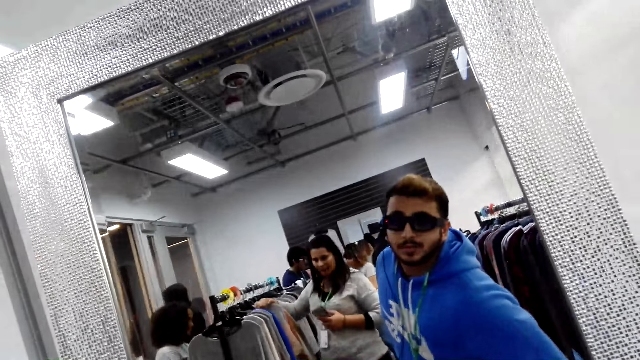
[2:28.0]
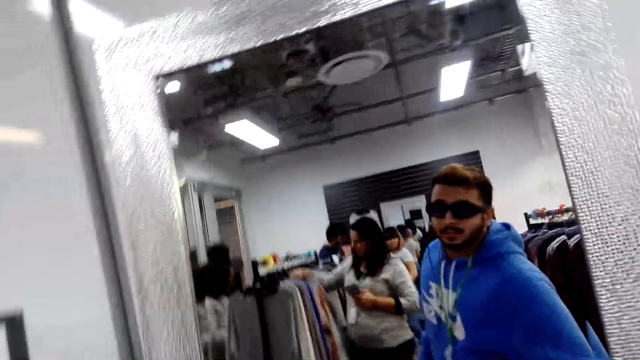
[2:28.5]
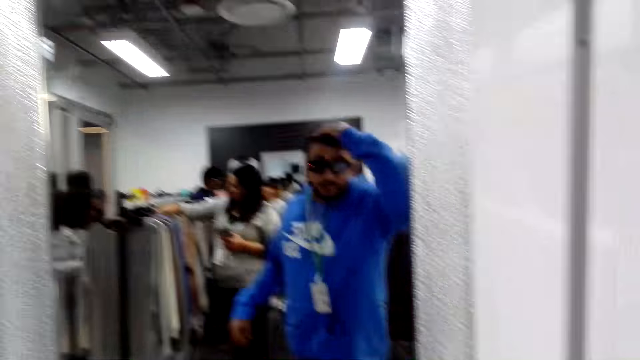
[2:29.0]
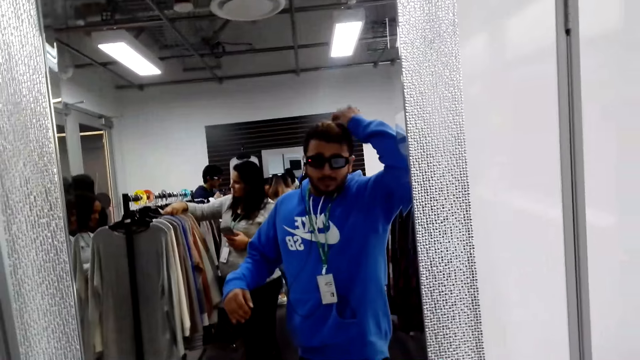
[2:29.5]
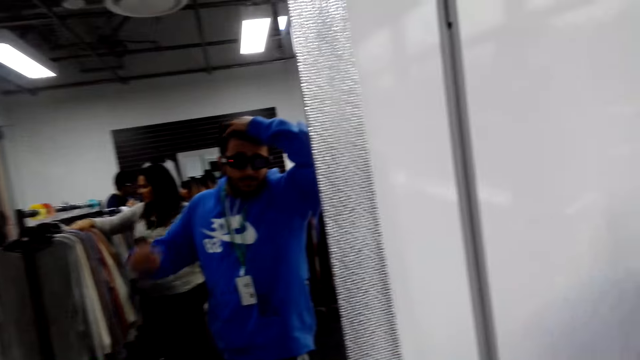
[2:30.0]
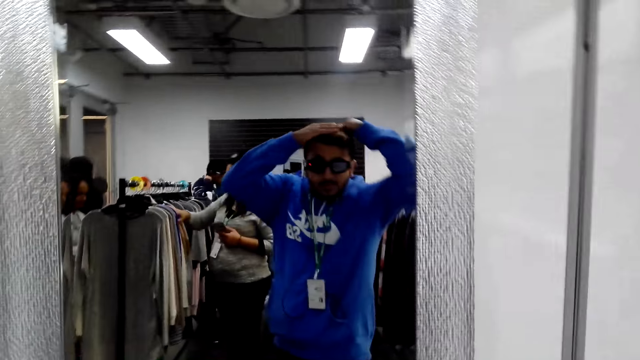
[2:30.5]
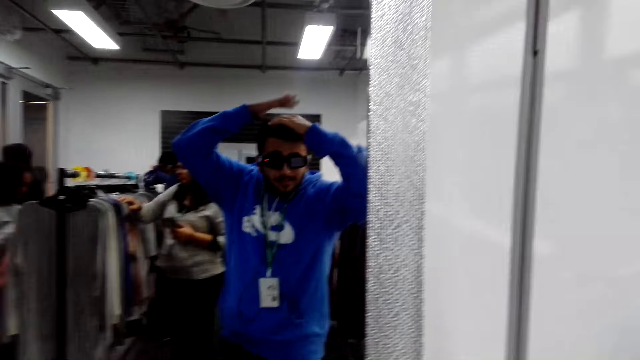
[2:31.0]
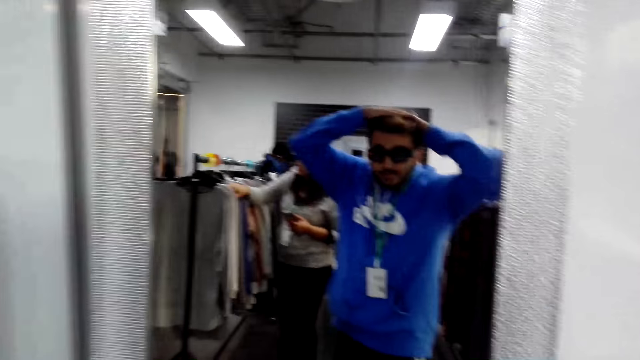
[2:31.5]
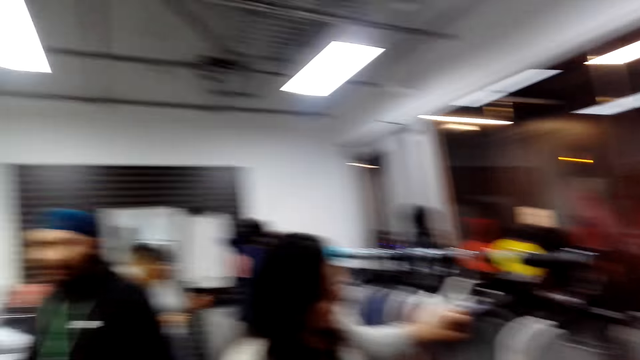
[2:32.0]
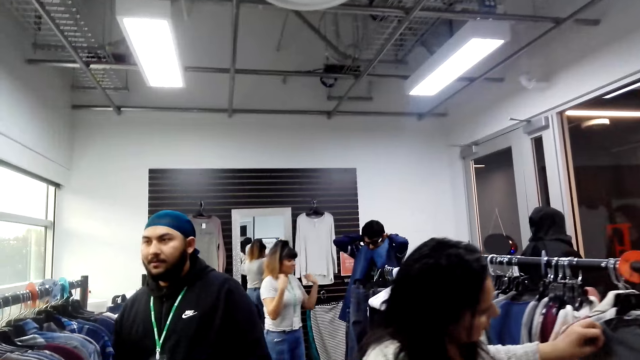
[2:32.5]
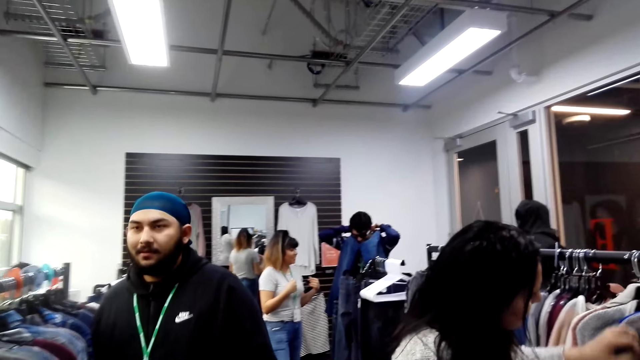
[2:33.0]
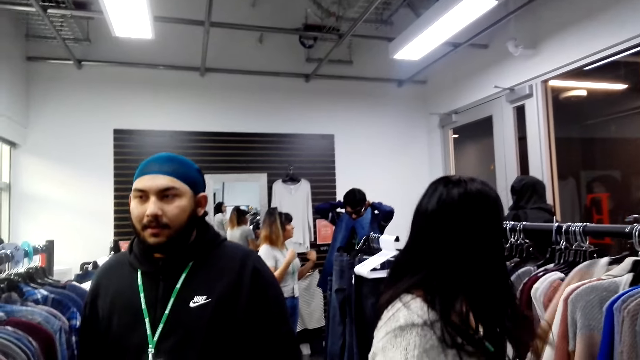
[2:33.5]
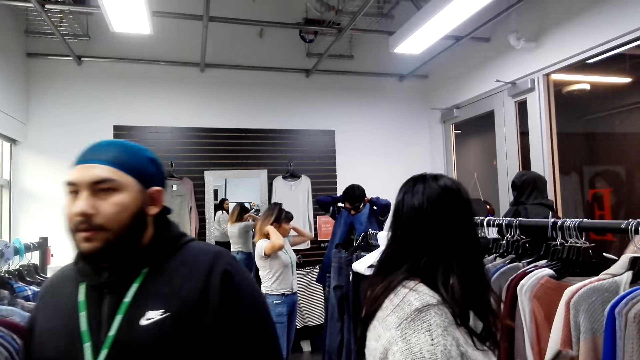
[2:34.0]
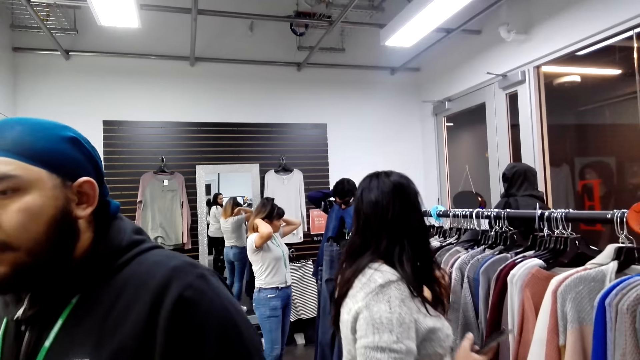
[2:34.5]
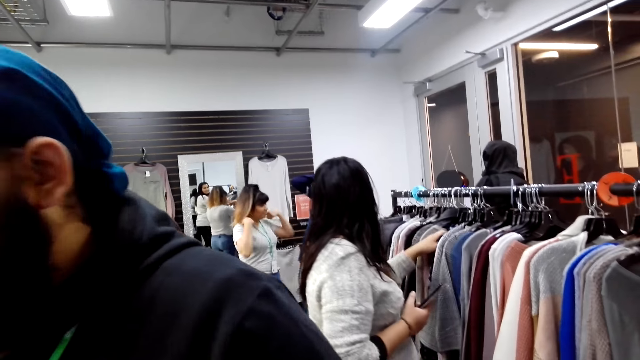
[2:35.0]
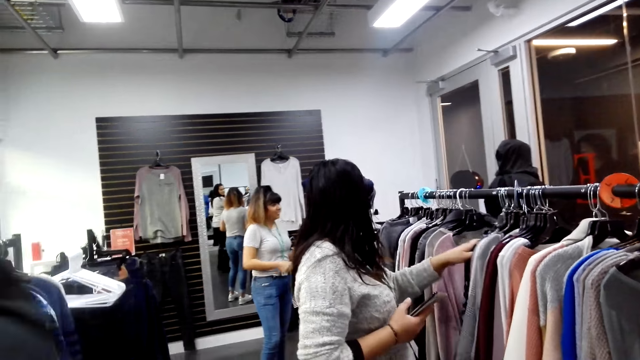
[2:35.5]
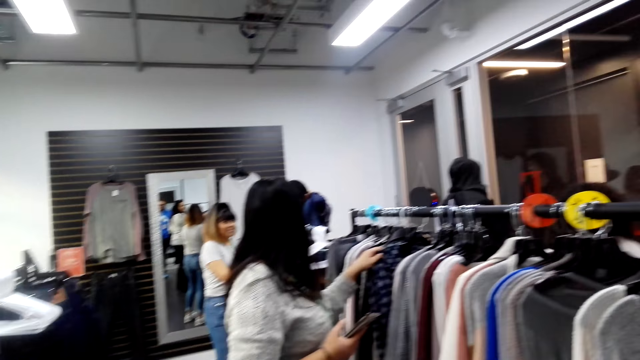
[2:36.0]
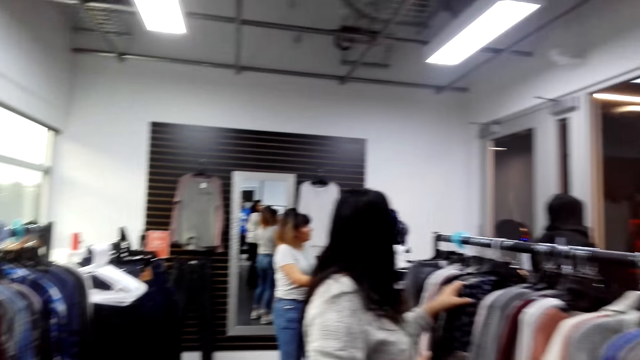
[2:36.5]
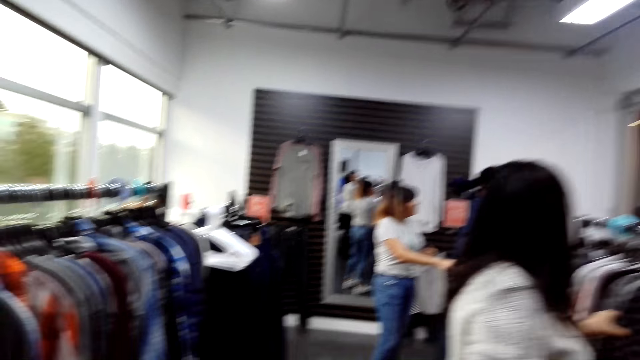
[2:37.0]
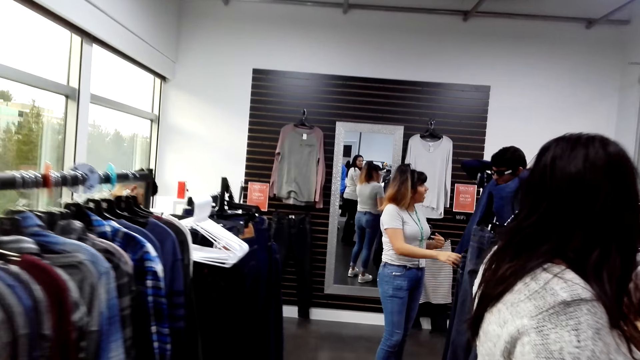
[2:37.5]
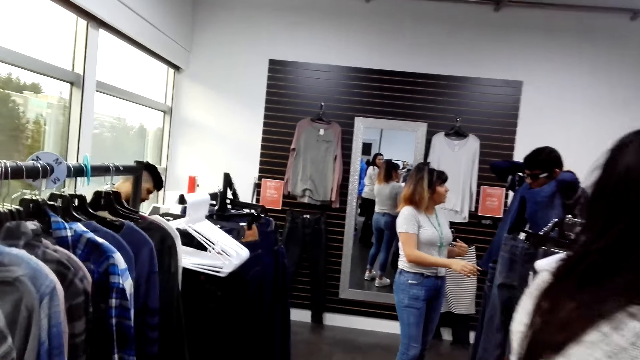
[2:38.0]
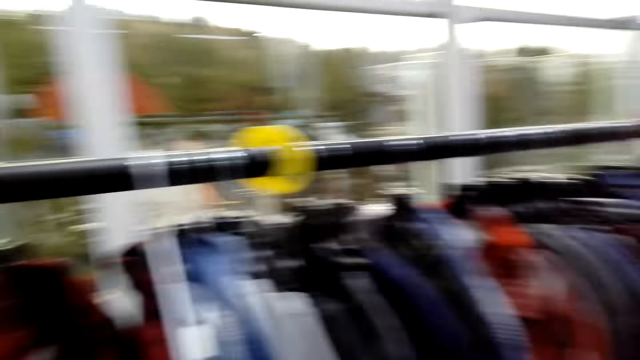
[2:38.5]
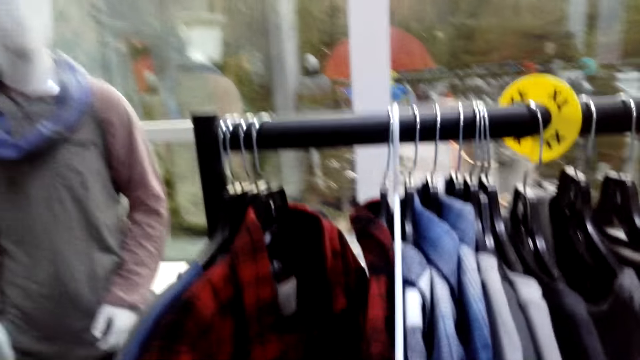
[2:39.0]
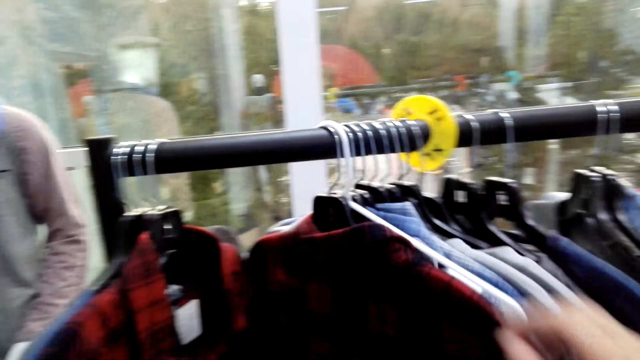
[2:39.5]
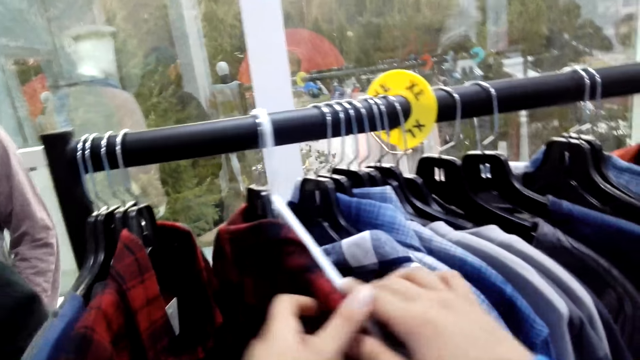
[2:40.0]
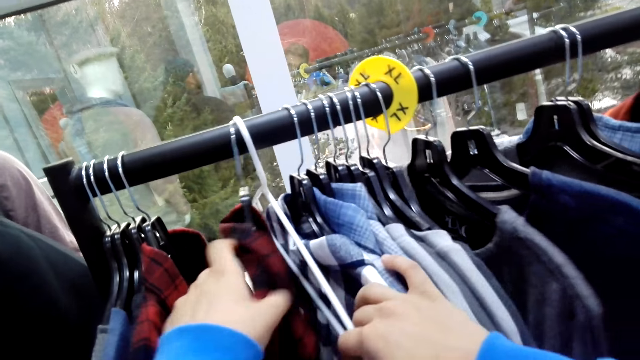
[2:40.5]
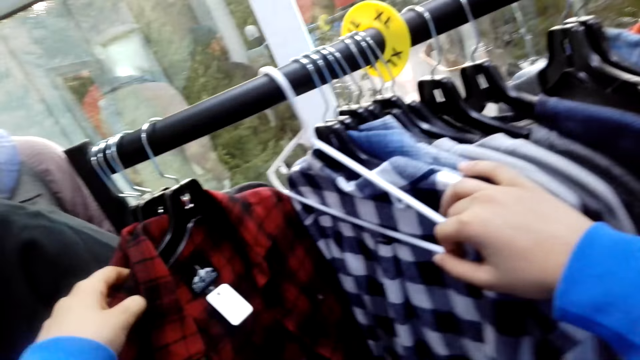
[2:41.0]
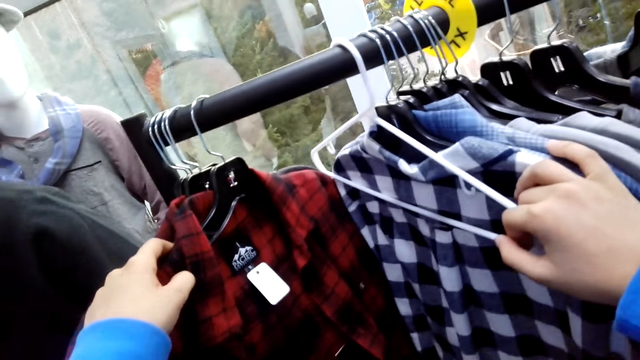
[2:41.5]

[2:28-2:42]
A person places his hand on the head. The camera wearer touches the head. The person places the right hand on the head and rubs hands on the head. The camera wearer looks around. A second person walks around. A third person holds clothes on the rack. The camera wearer looks around. A fourth person interacts with another person. The camera wearer walks in the clothing store. They look around. The third person holds cloth on the rack. The camera wearer holds a shirt.

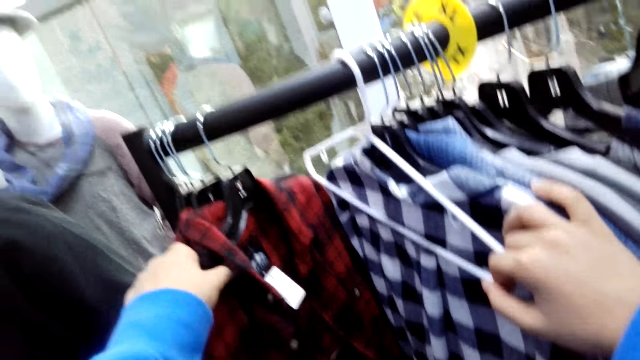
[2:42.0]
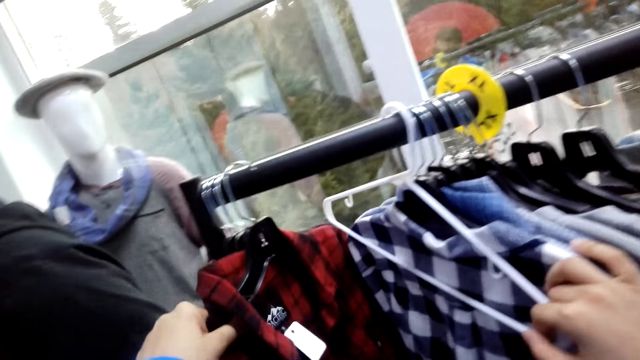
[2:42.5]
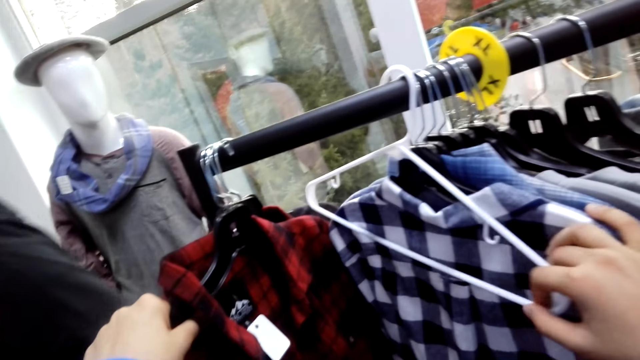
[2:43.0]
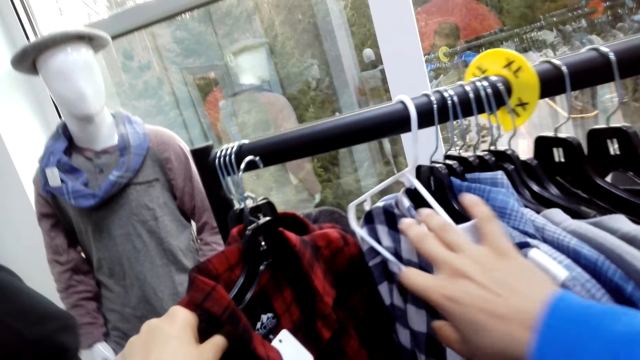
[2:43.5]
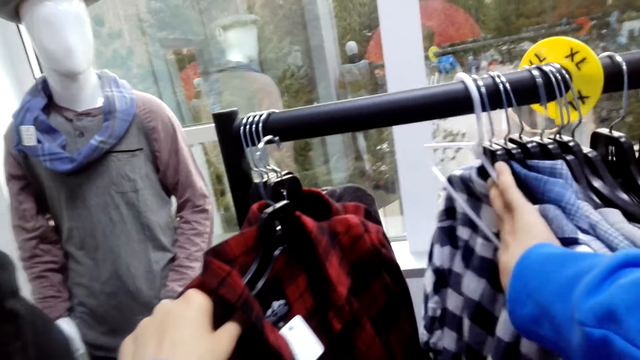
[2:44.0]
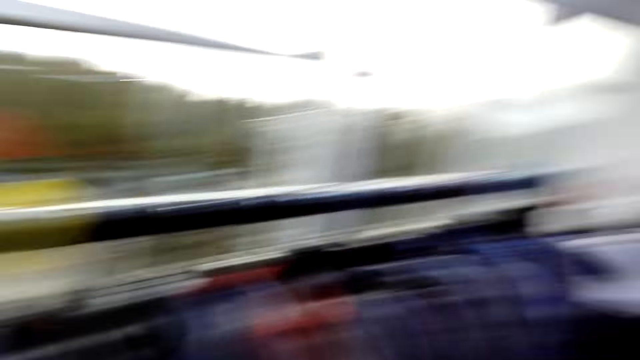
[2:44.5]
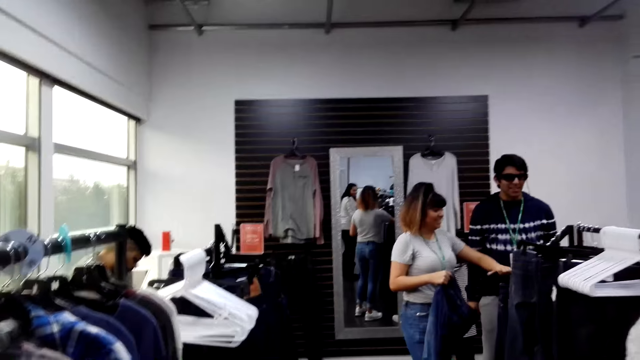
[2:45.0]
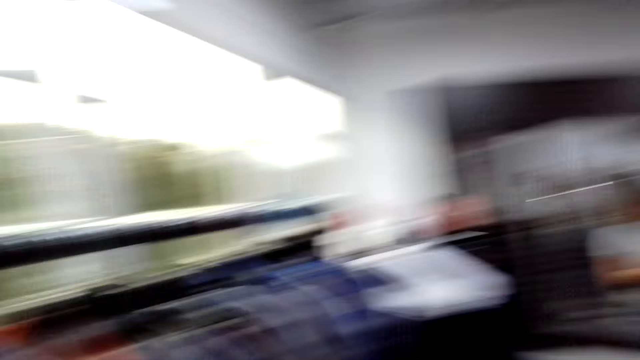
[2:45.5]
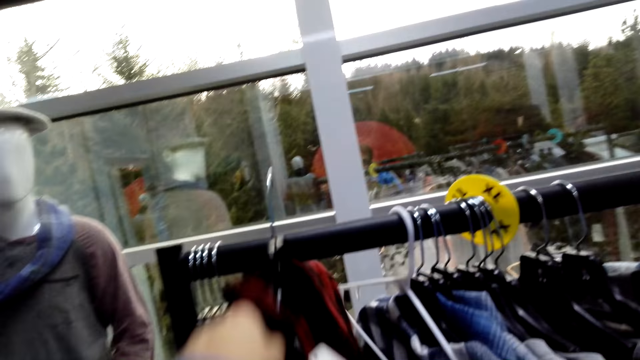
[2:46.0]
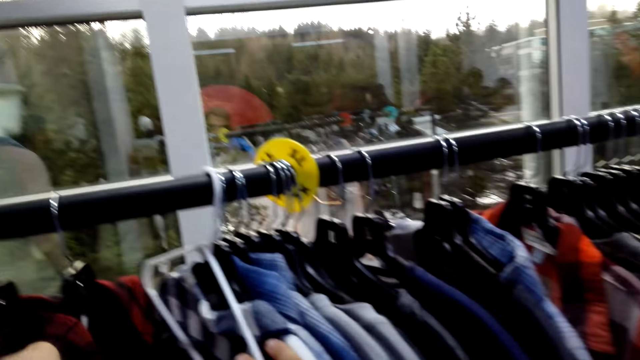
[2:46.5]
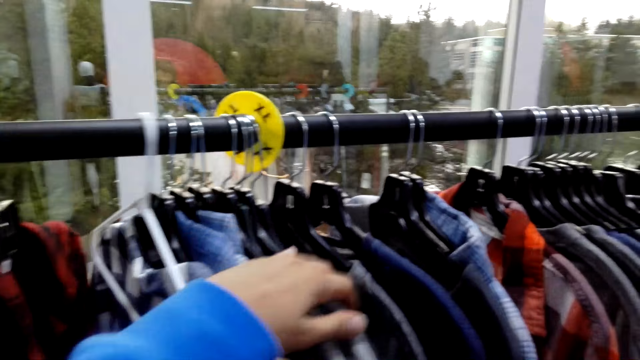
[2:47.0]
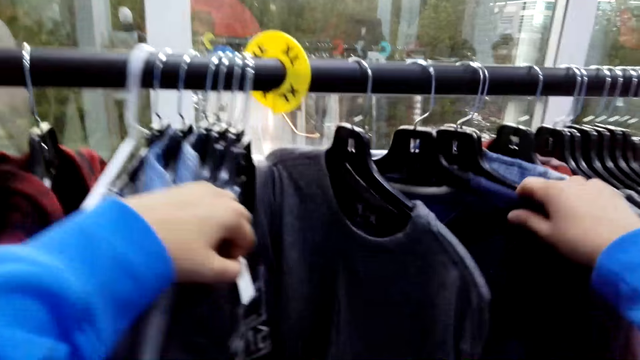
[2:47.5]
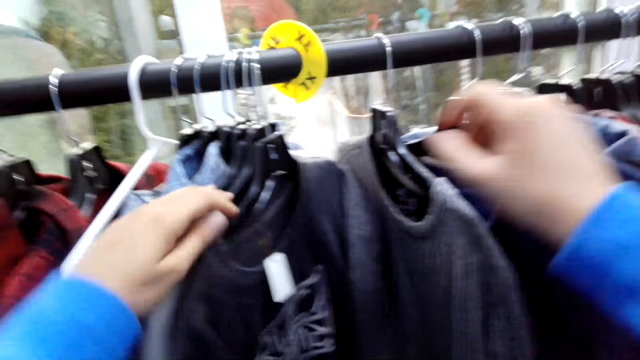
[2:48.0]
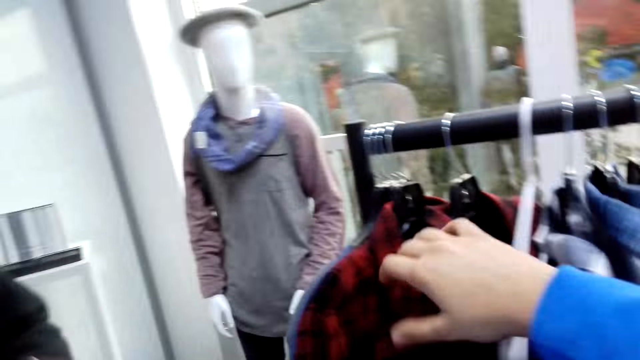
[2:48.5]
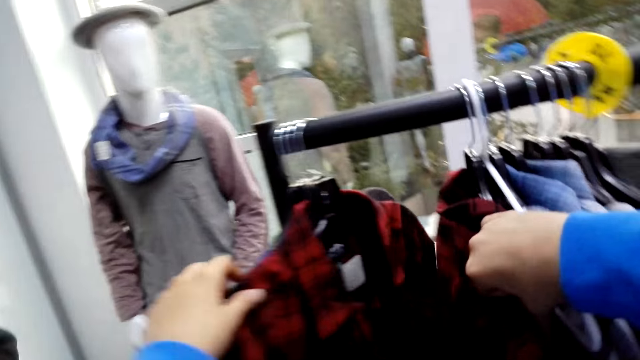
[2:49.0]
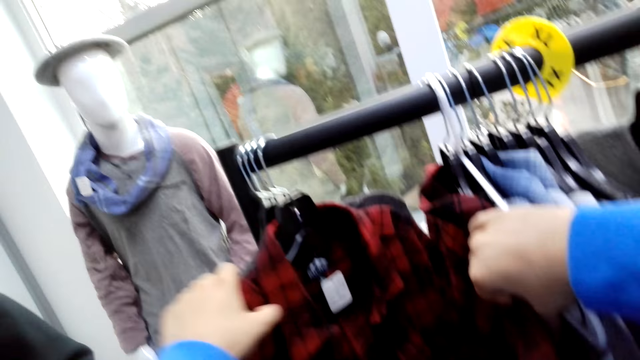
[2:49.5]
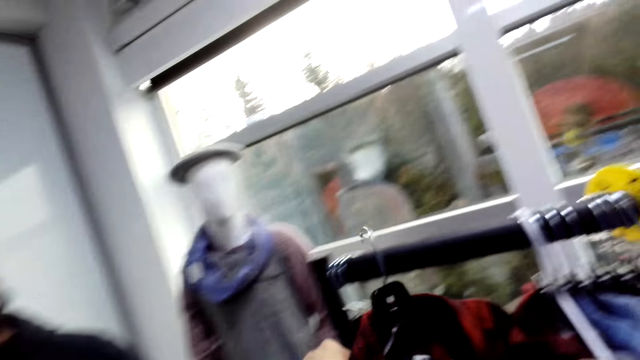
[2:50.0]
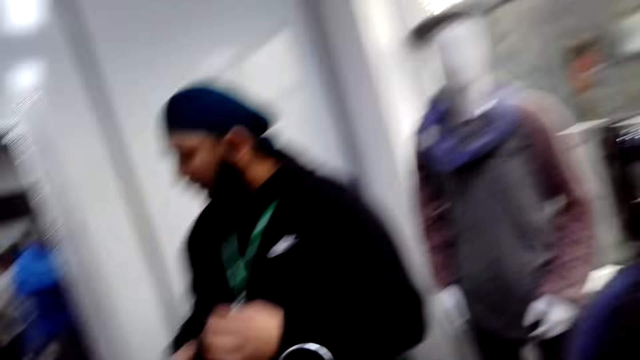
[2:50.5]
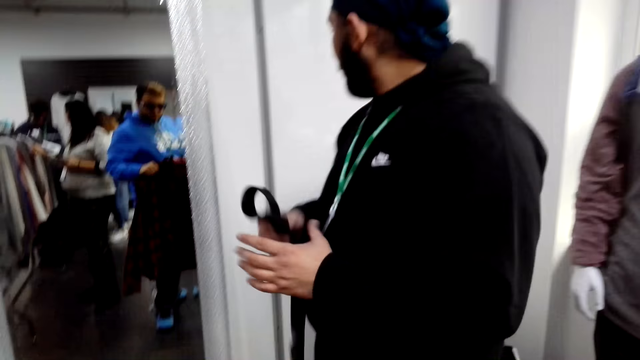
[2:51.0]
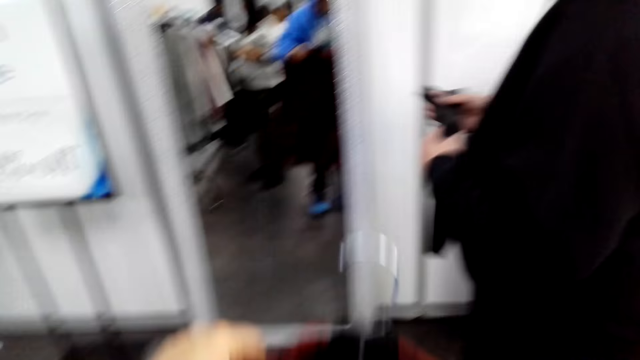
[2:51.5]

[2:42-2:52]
A person stares at a red shirt on the rack. The person moves clothes on the rack. The camera wearer looks around. They hang a shirt on the clothing rail. The person returns cloth on the rack. The camera wearer looks around. The person holds clothes on the rack. The camera wearer moves a sweatshirt, turns around, and removes the shirt on the clothing rail. Another person moves cloth from the rack. A third person holds a tie.
